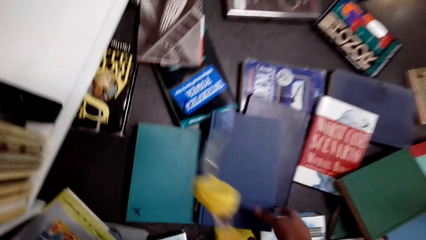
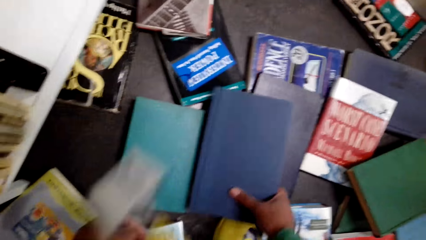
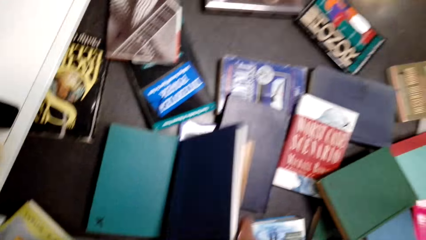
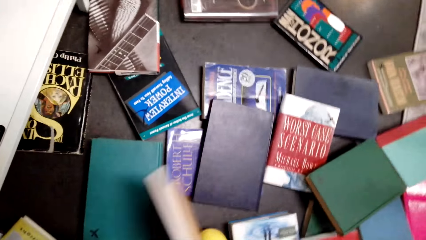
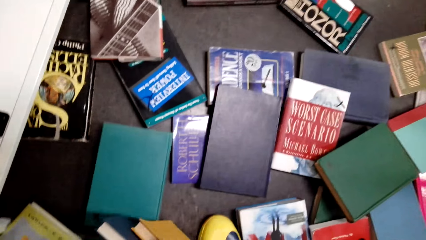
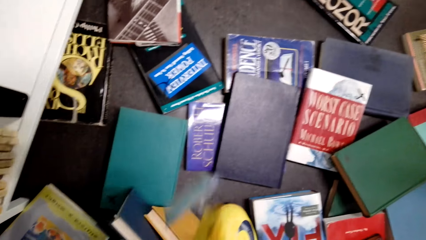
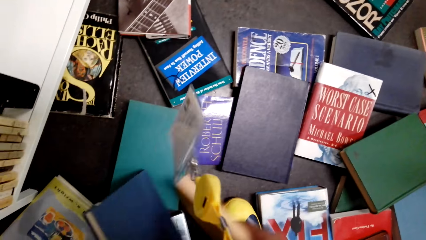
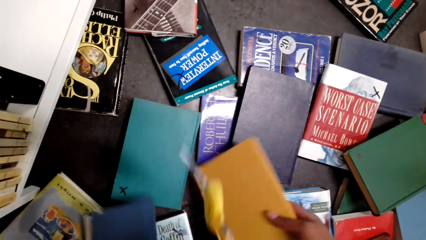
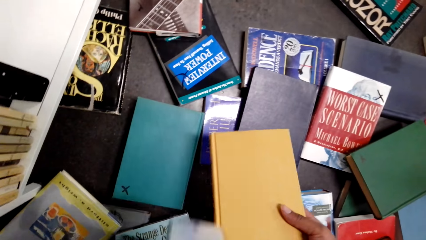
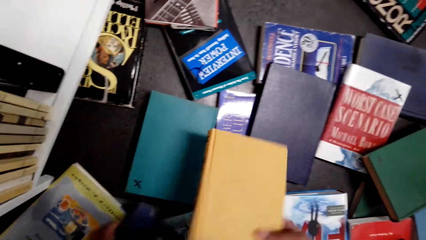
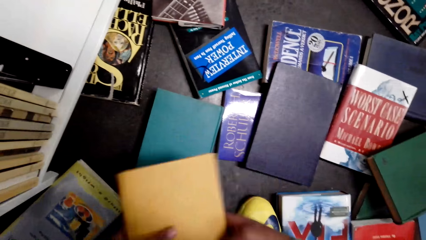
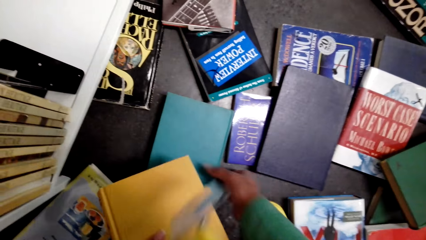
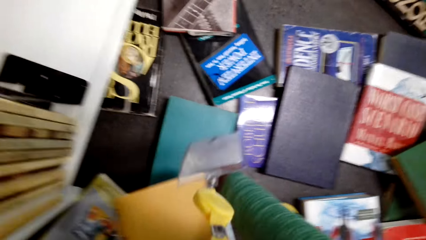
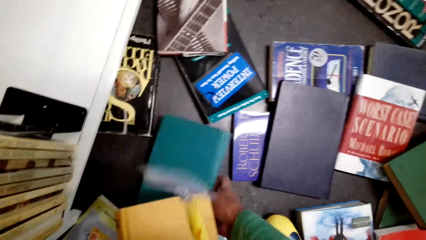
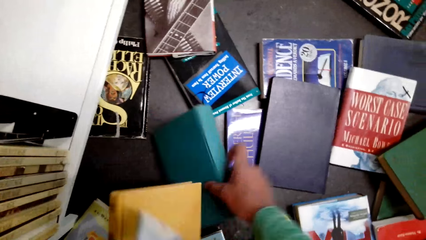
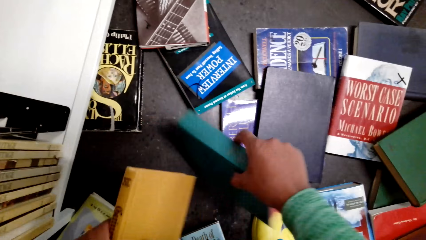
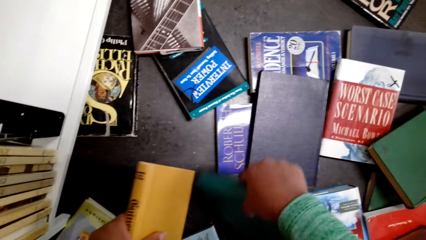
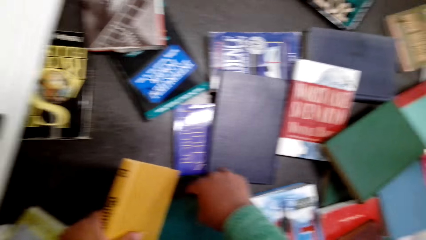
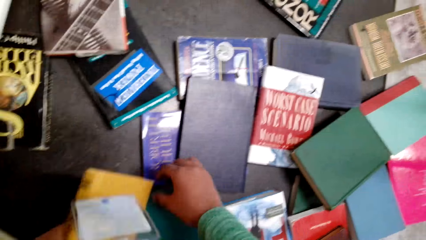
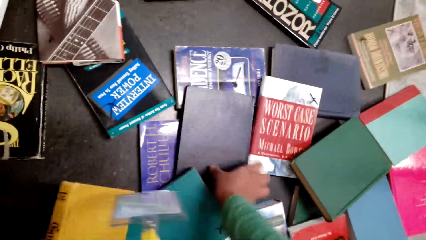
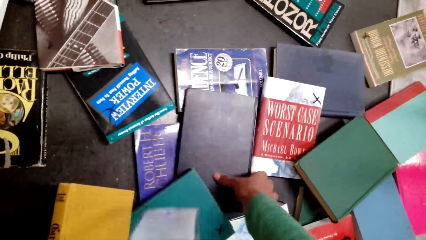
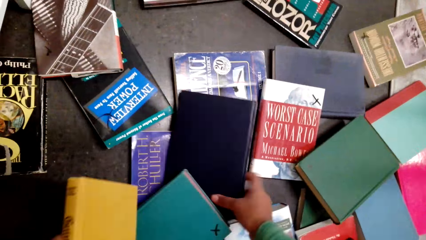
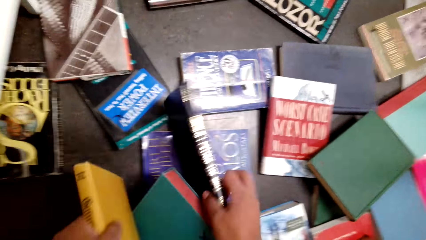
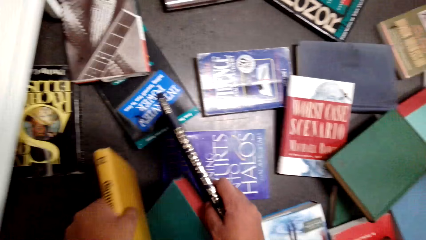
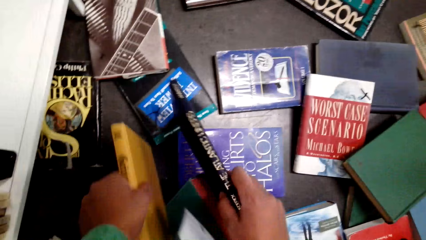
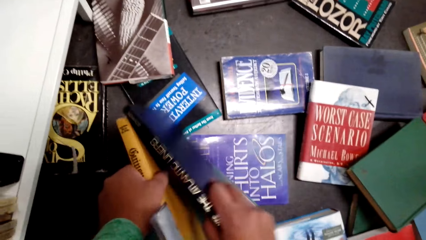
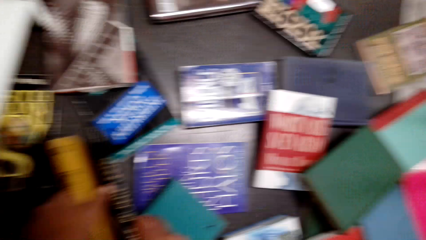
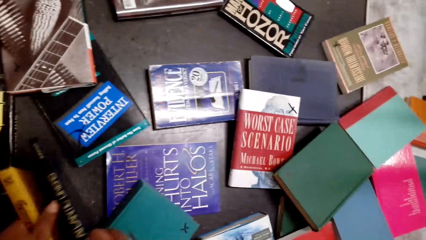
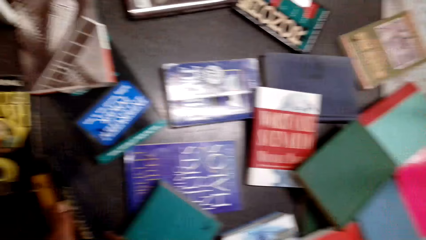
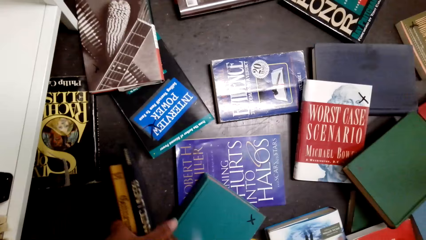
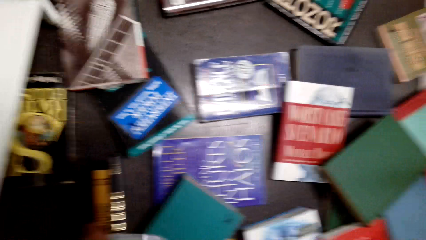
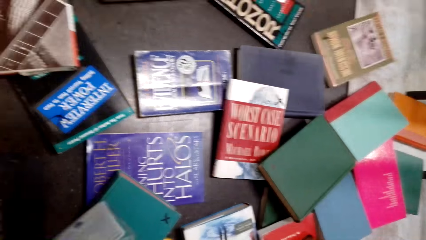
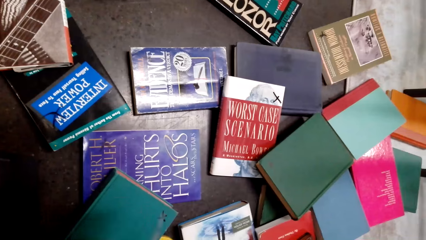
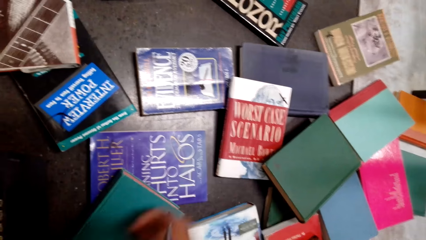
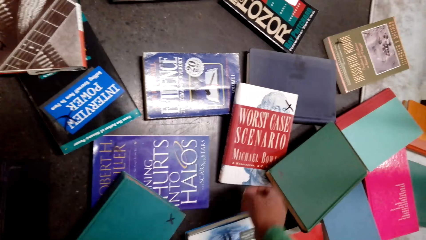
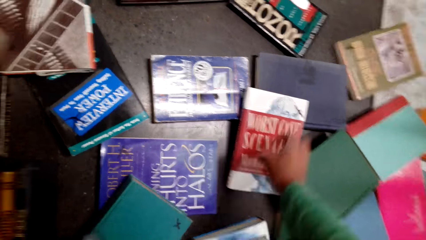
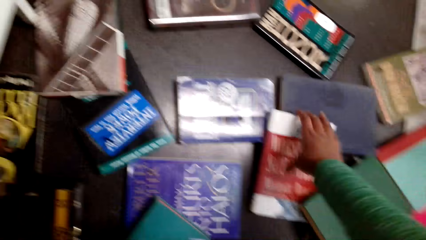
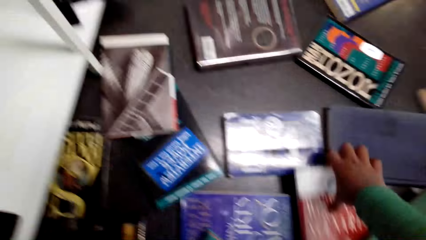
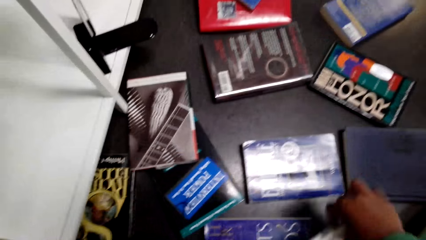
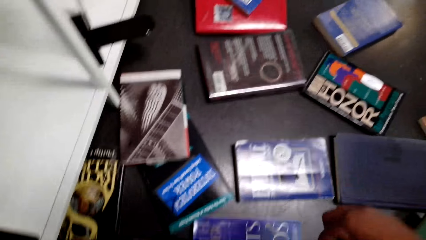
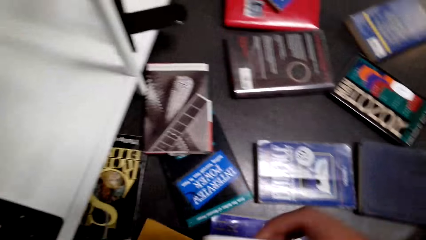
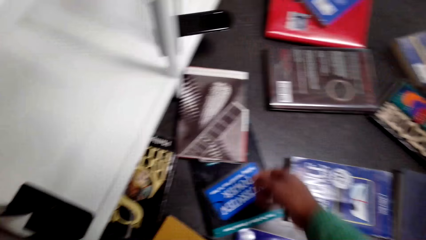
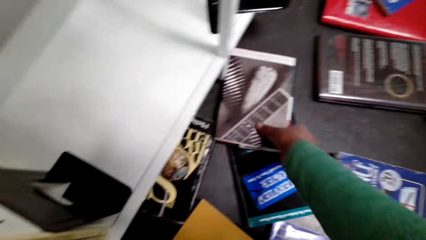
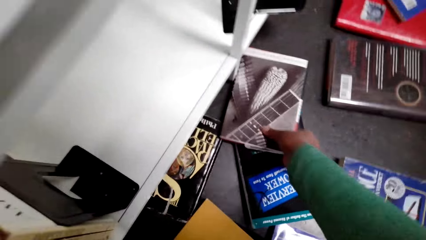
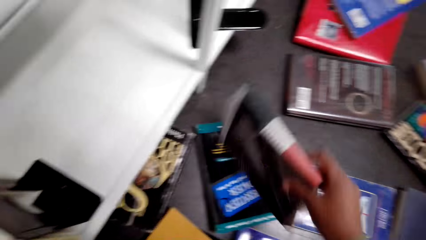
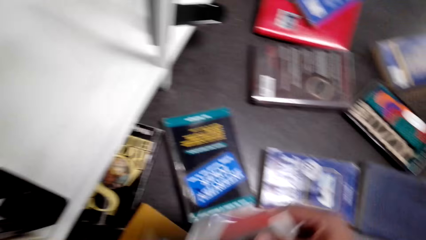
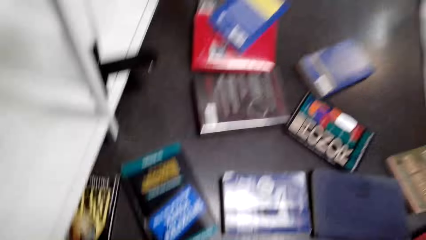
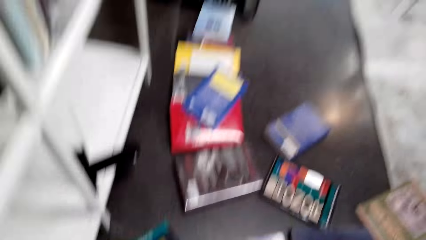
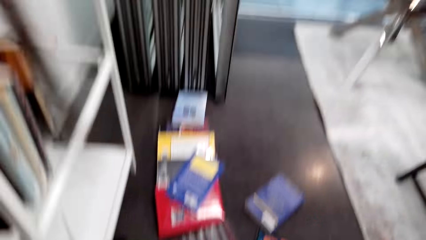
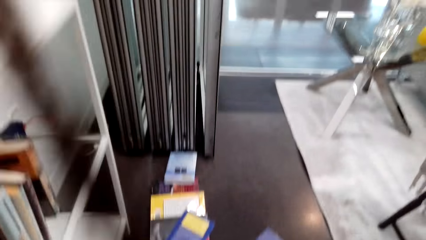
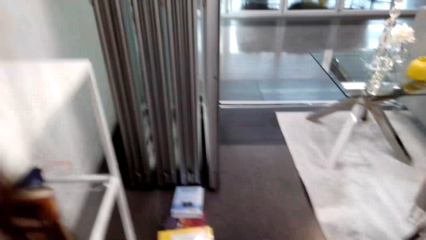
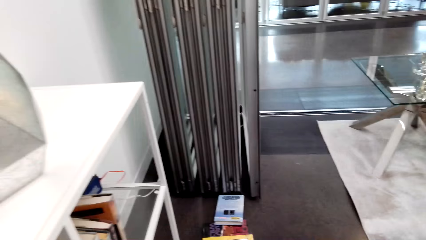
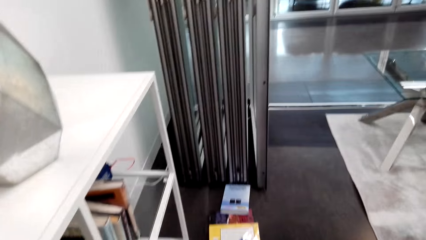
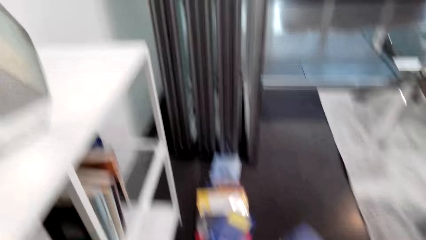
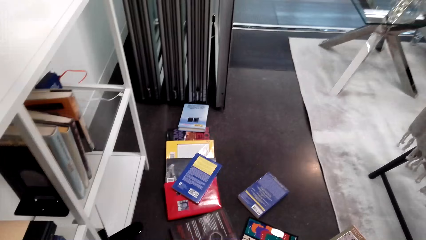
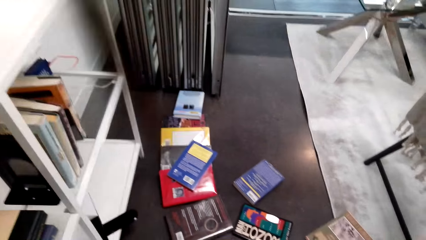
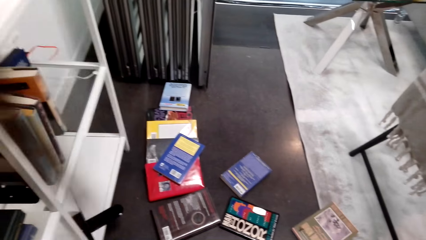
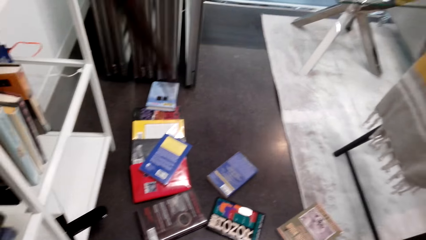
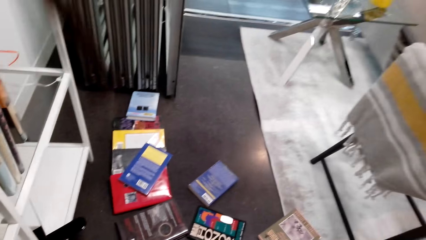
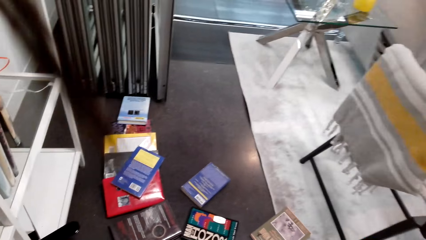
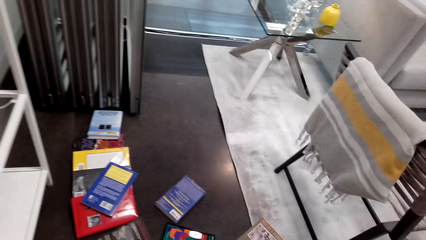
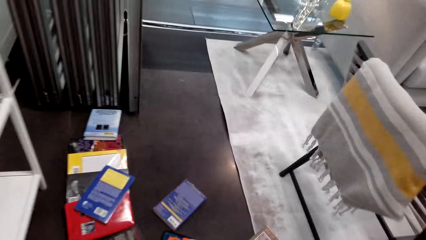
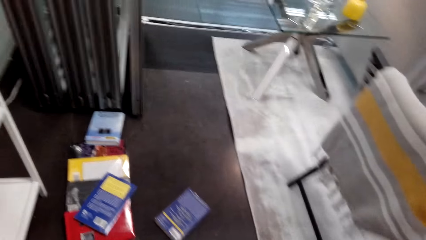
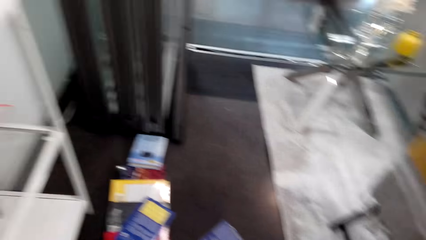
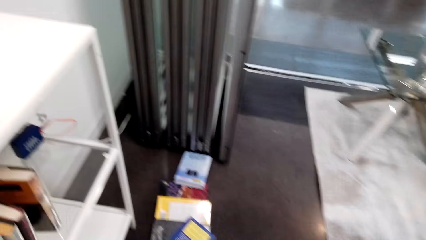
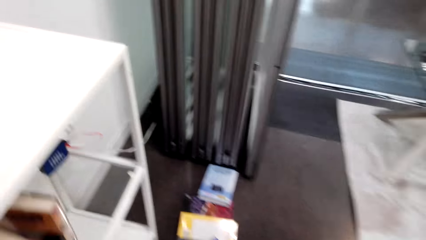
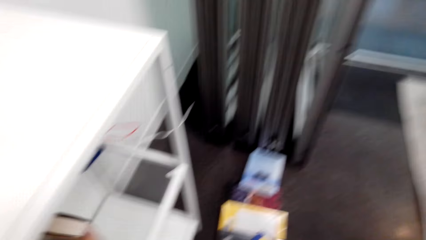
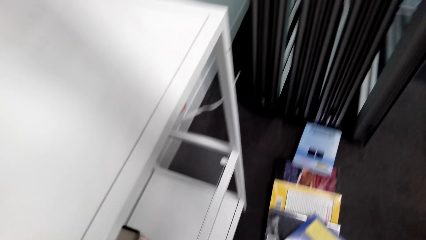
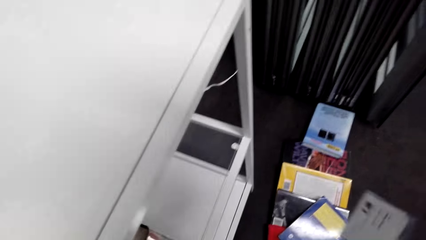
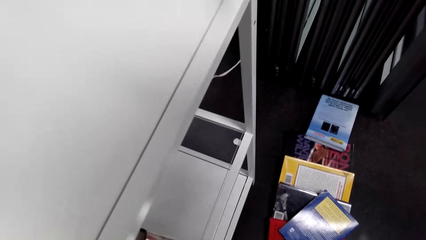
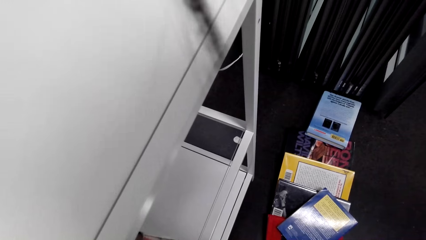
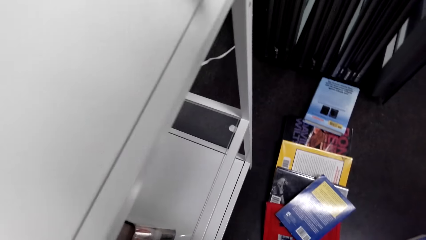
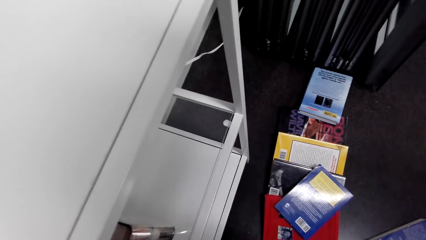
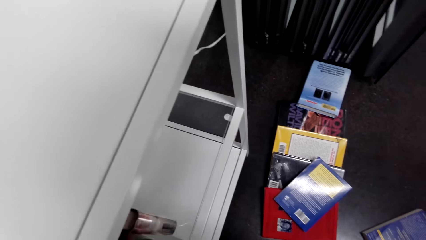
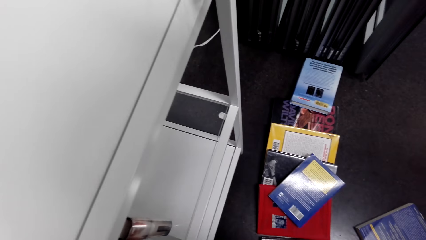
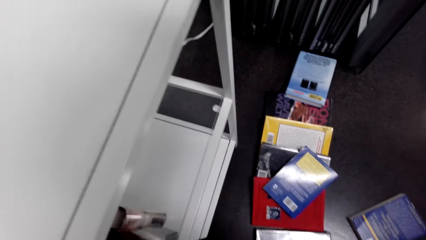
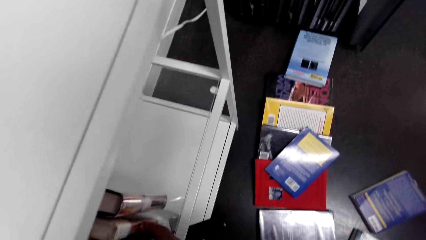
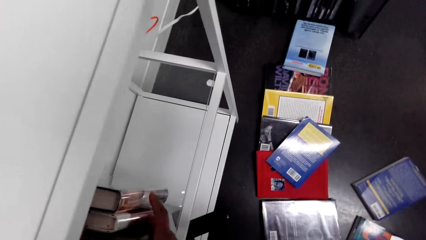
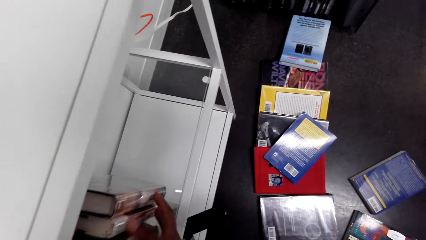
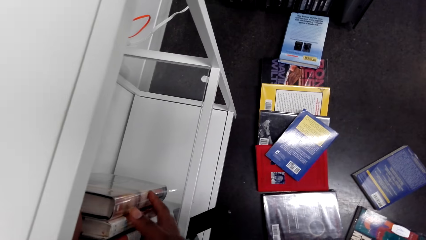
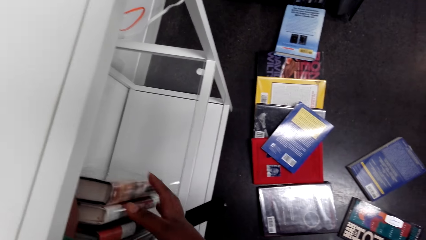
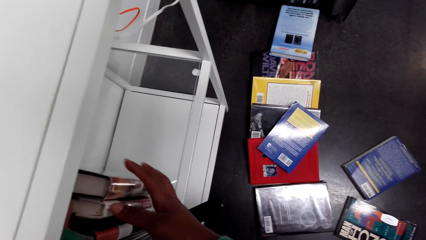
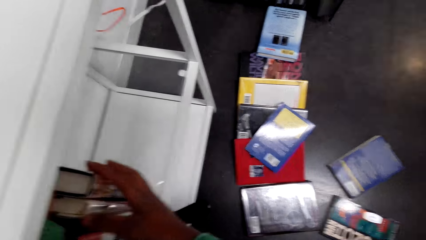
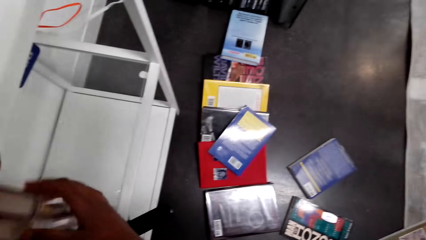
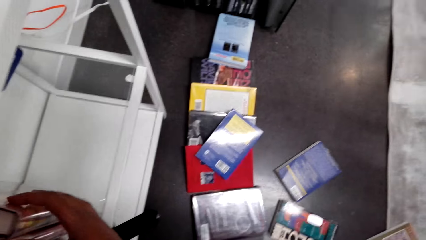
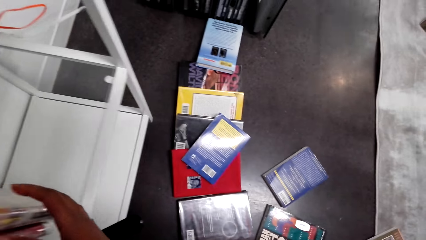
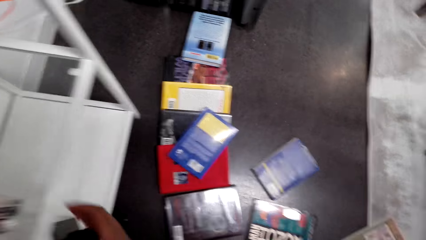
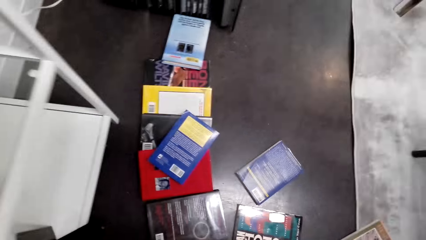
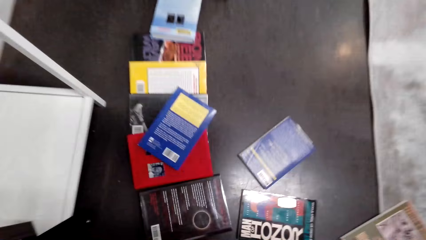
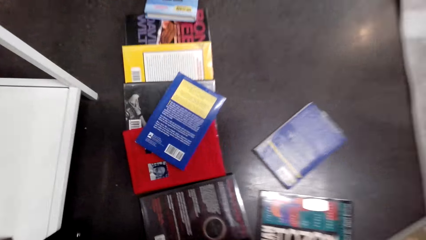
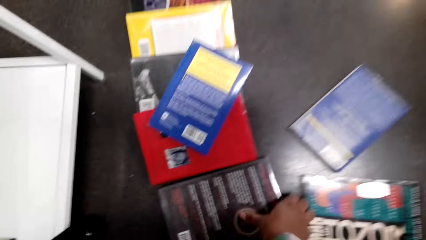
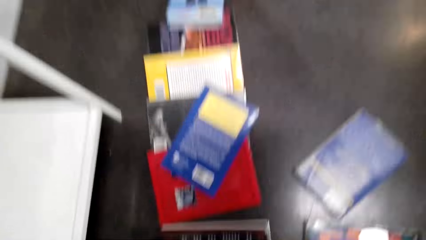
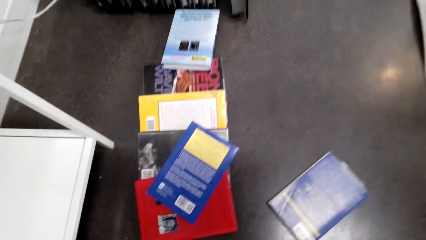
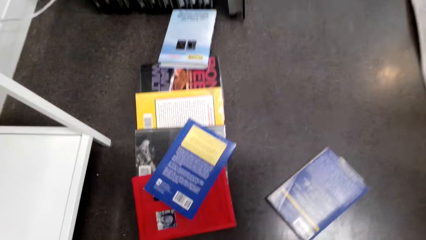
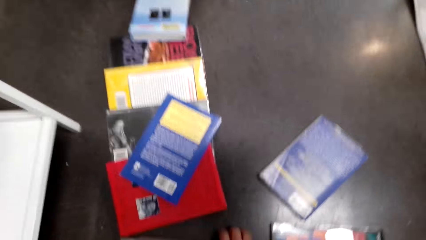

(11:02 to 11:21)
The camera wearer picks books. They look around. They arrange the books on the books.
